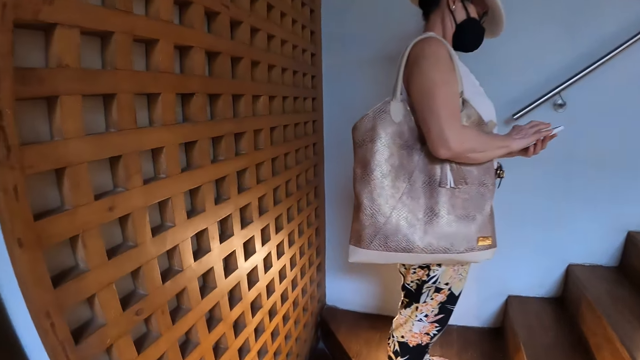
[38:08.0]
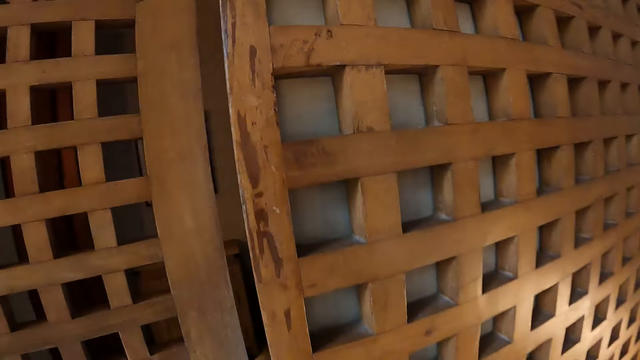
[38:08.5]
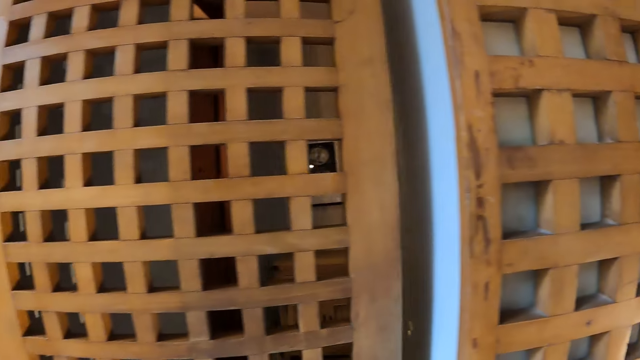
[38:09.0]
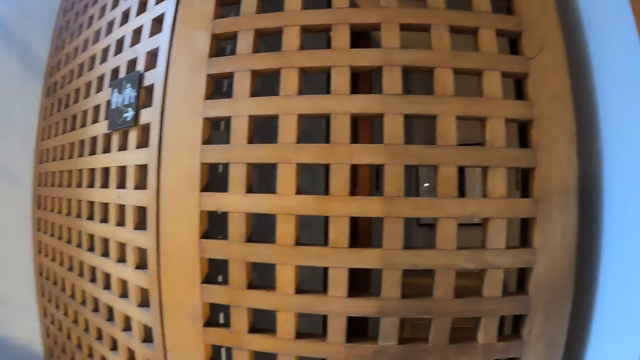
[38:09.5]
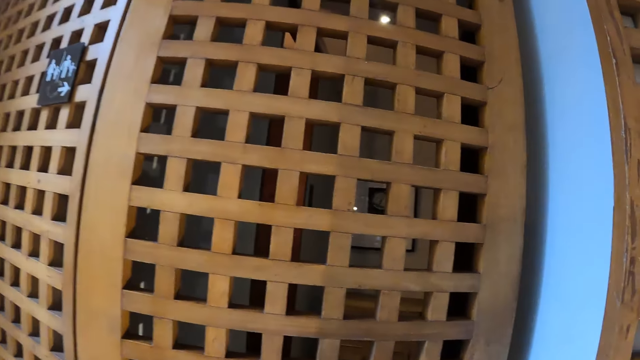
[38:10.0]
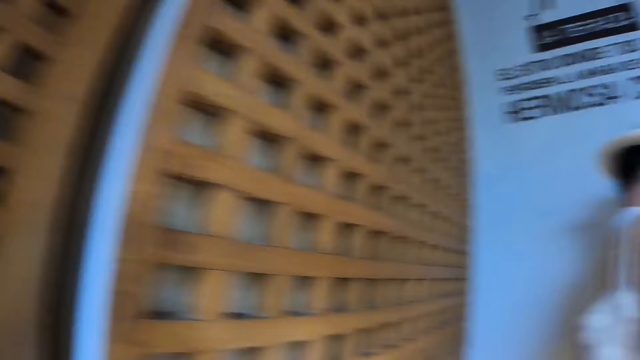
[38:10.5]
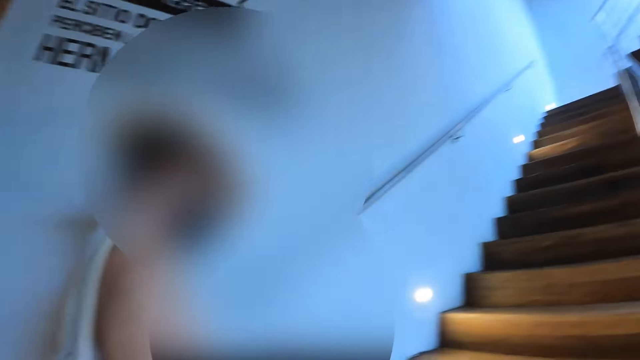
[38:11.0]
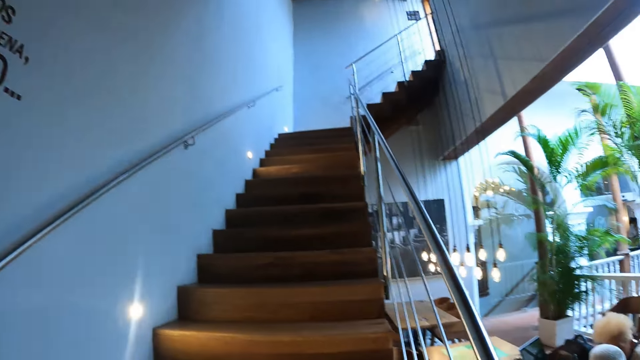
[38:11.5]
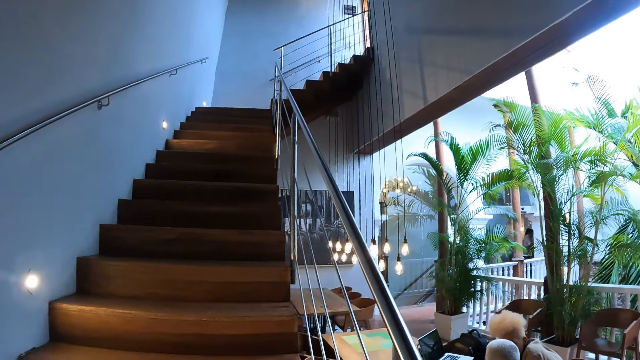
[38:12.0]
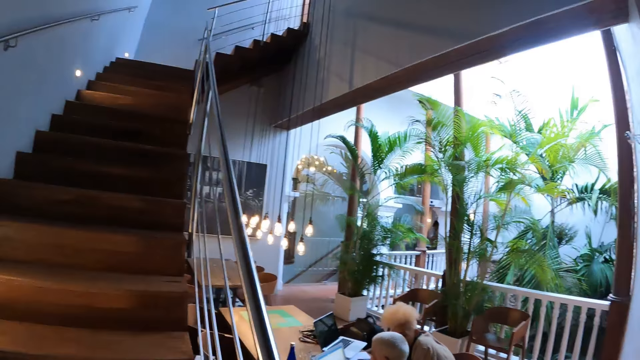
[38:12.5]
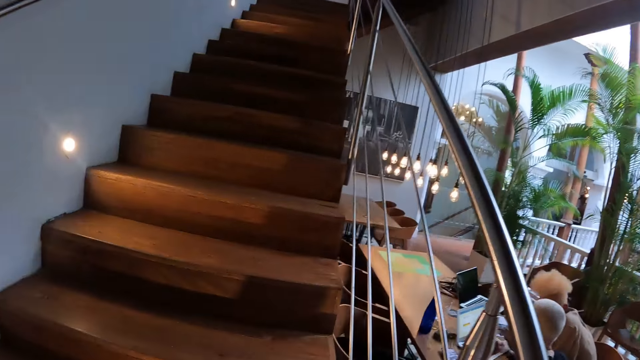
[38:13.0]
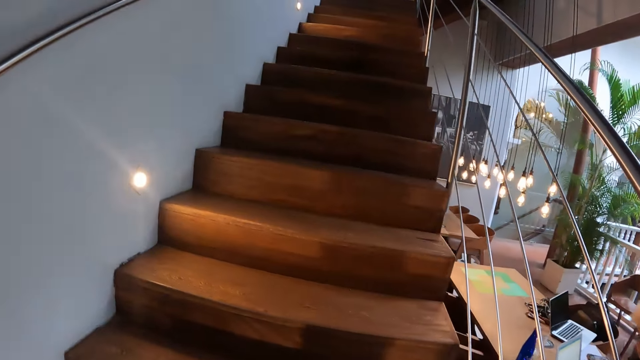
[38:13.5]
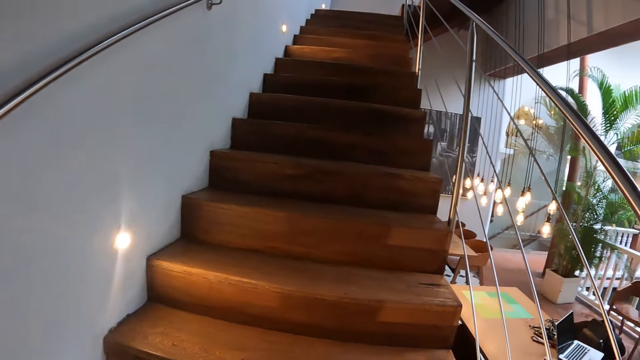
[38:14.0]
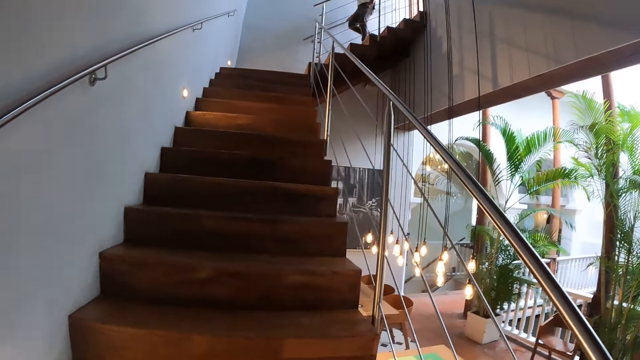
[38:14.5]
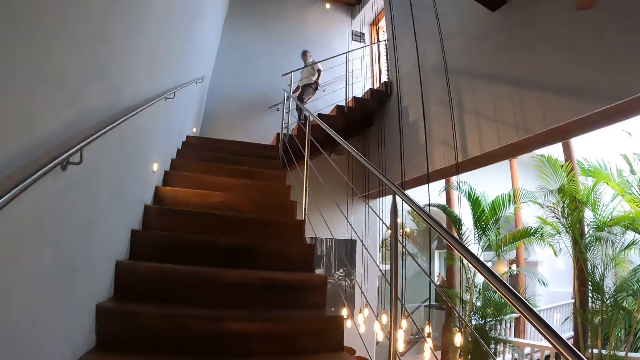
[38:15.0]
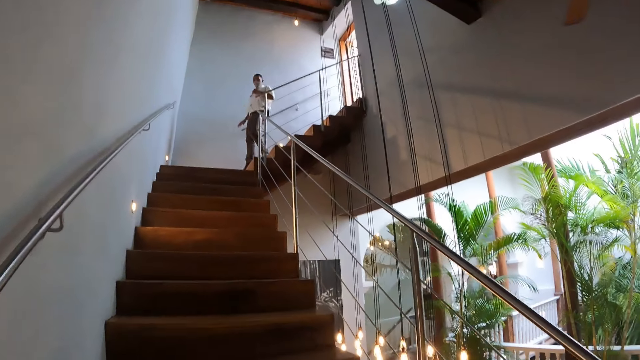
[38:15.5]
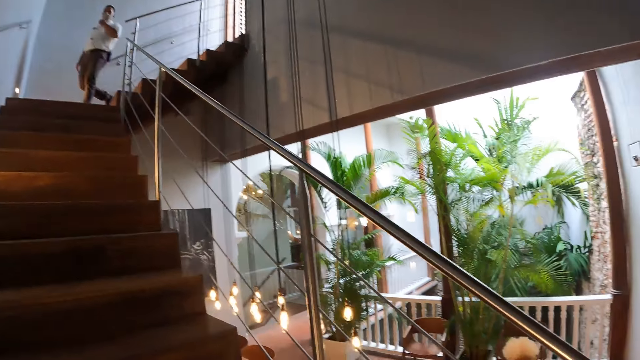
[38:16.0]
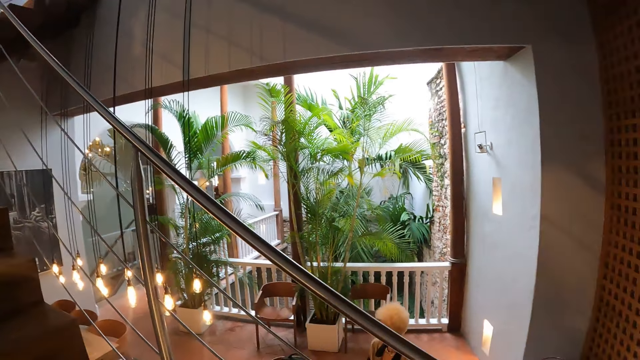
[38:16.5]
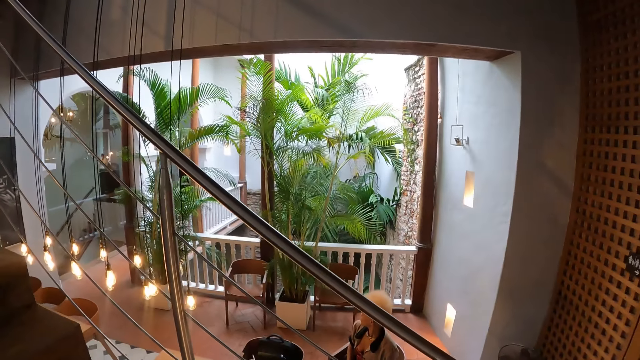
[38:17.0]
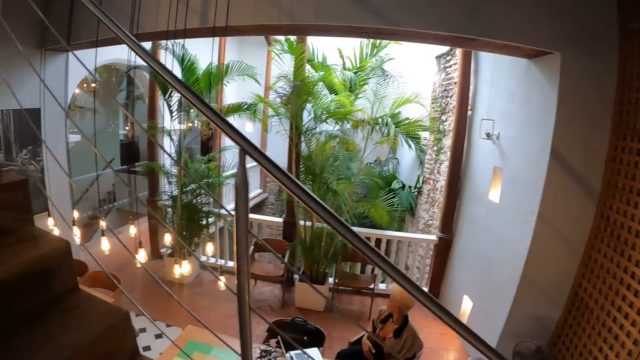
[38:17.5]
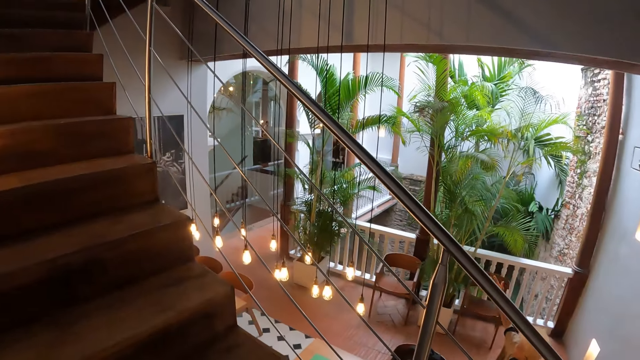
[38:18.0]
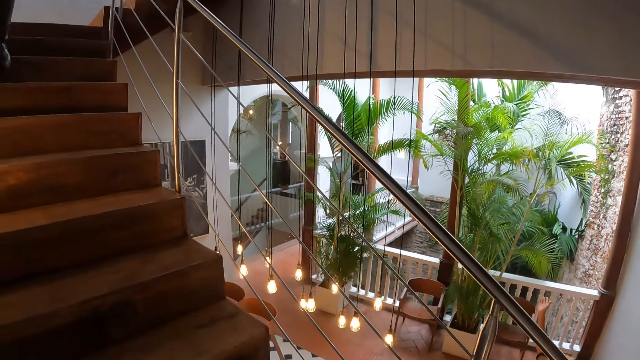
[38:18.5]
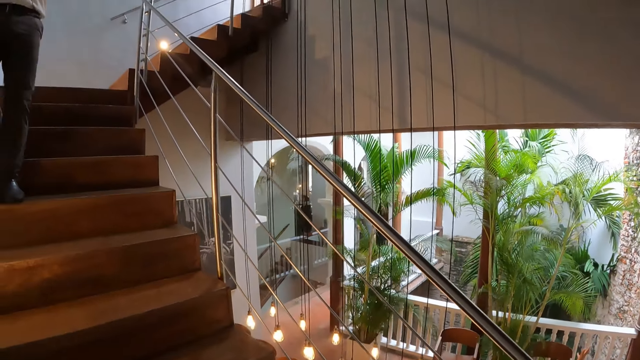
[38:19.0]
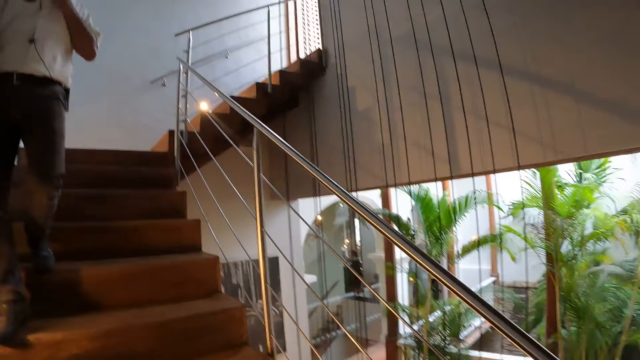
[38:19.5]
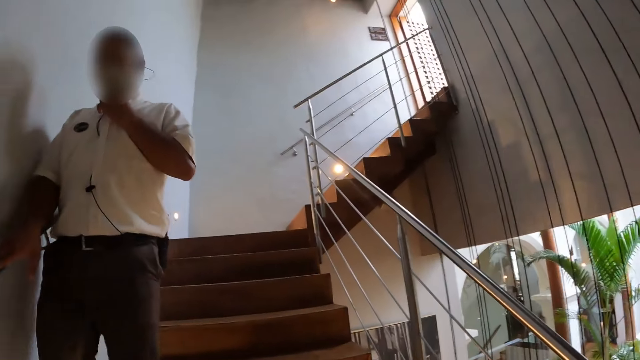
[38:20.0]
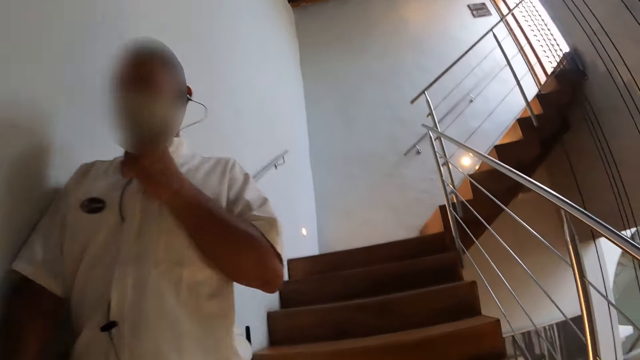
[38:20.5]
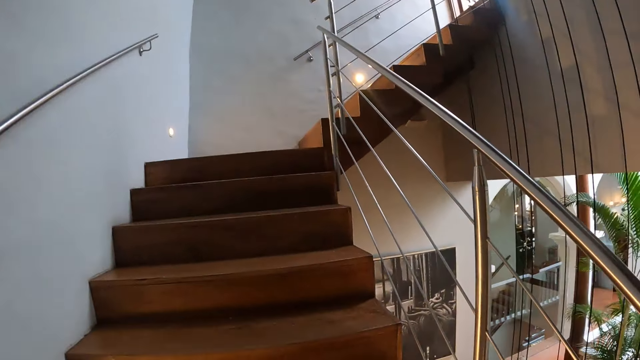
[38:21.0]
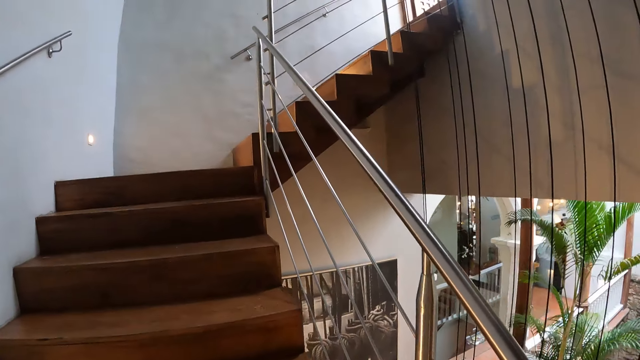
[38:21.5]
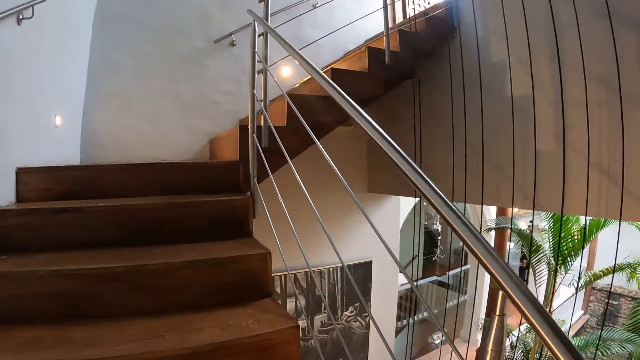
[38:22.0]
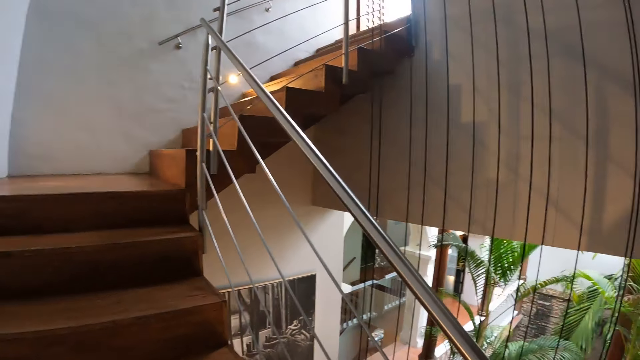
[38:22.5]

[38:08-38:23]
The camera wearer looks around the restaurant. They look around again. They walk upstairs. They look around and climb the stairs.

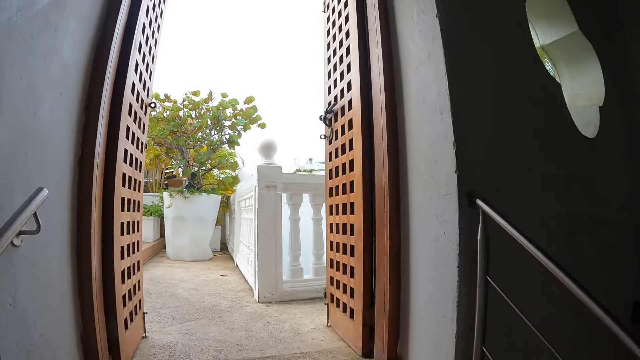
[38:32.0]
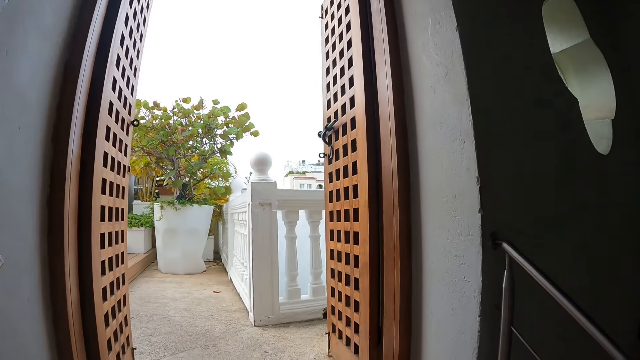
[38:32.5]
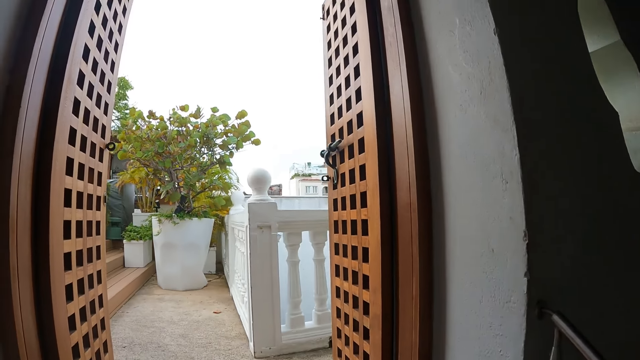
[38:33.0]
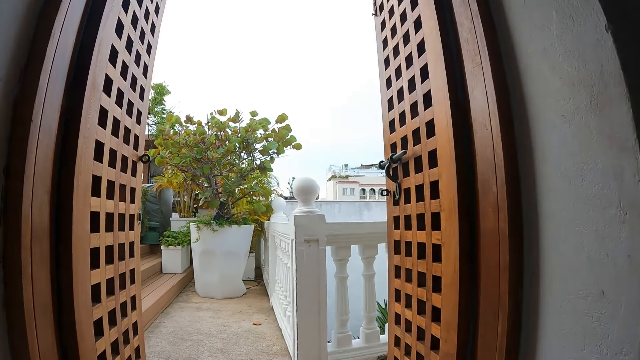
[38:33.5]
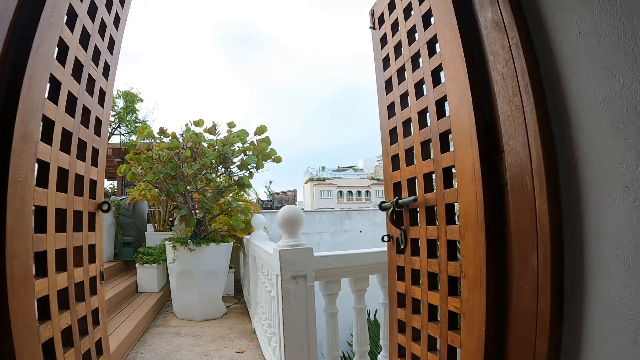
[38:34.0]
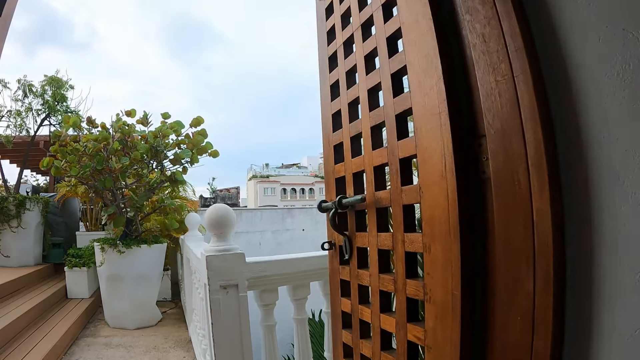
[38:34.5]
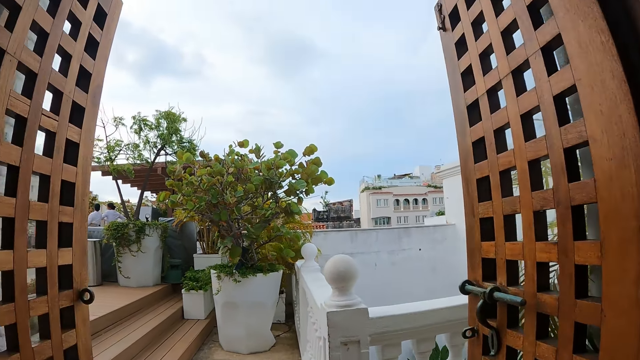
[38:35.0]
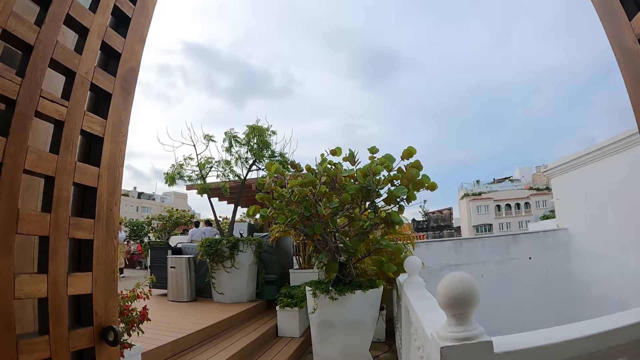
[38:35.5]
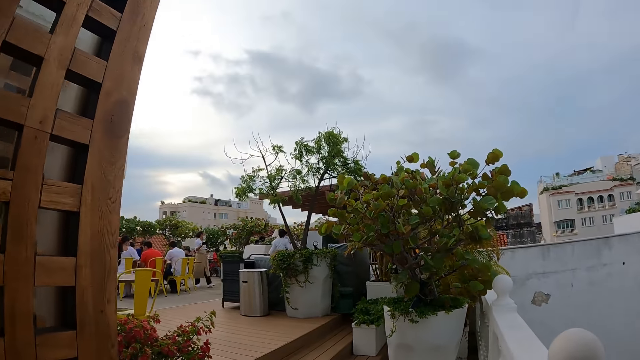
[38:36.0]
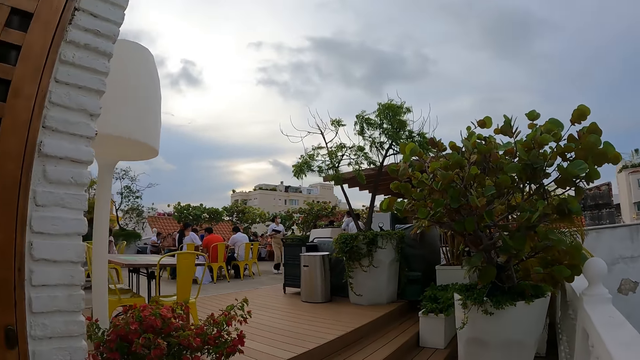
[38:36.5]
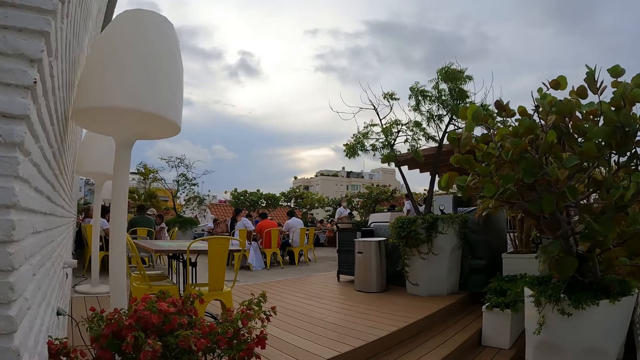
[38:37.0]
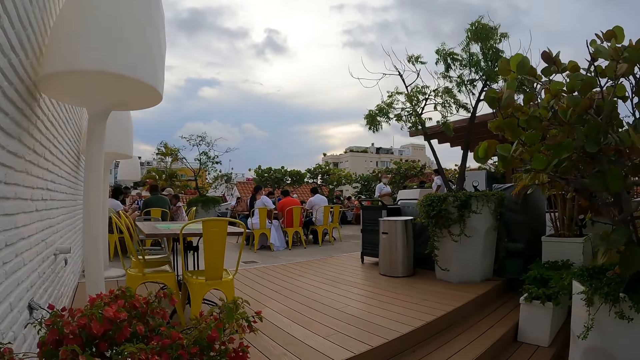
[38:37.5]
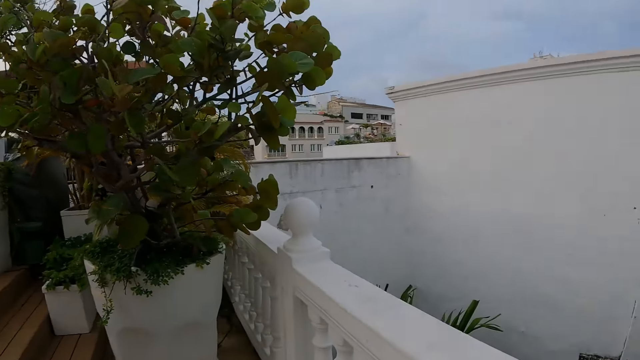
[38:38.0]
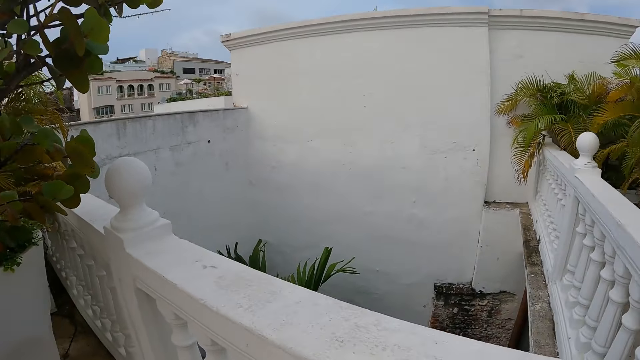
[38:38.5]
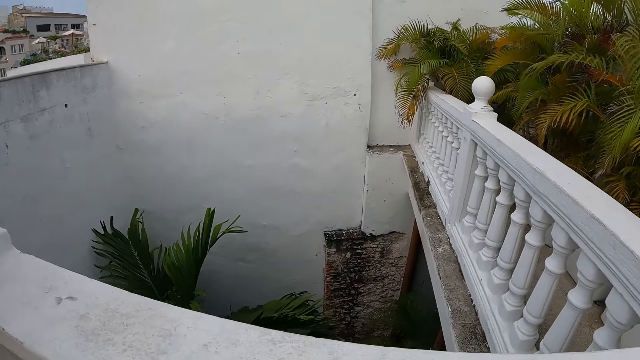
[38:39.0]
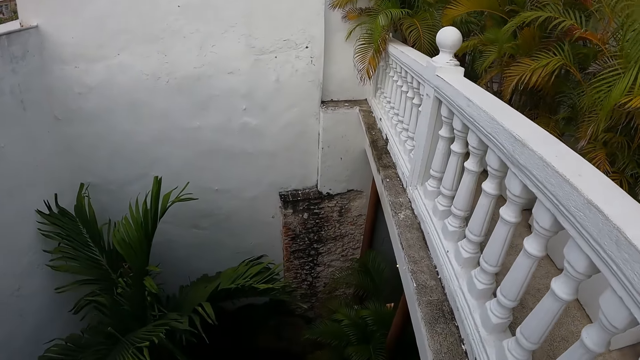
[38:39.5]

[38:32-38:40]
The camera wearer looks around the restaurant. They walk around the restaurant.
